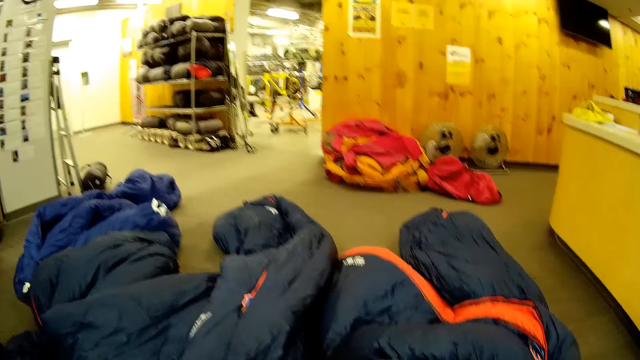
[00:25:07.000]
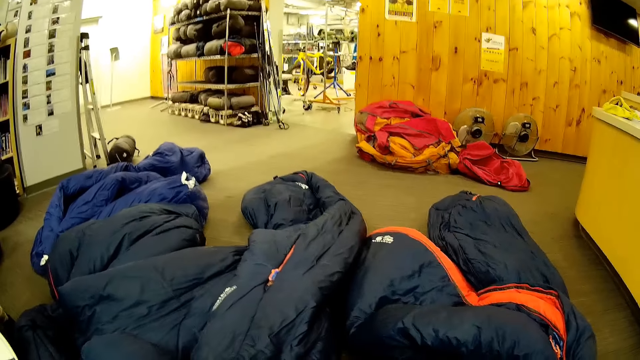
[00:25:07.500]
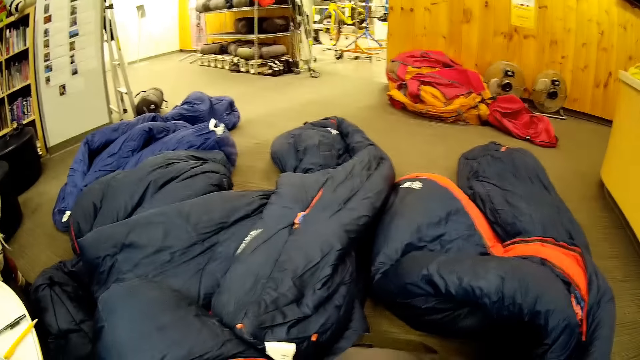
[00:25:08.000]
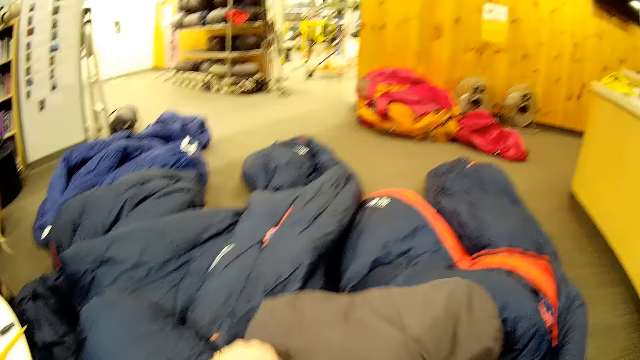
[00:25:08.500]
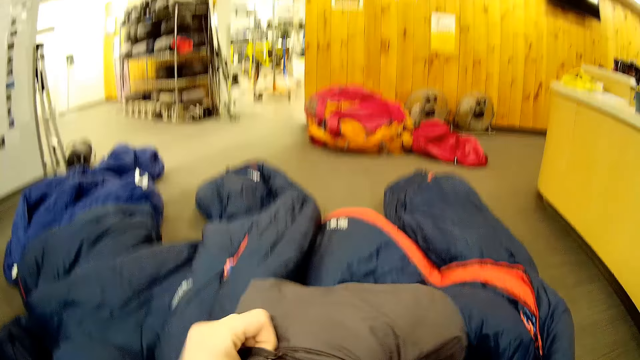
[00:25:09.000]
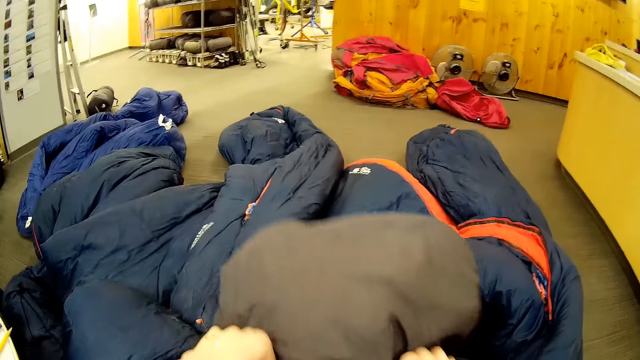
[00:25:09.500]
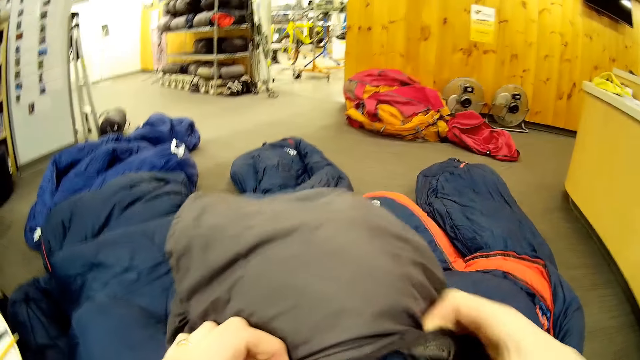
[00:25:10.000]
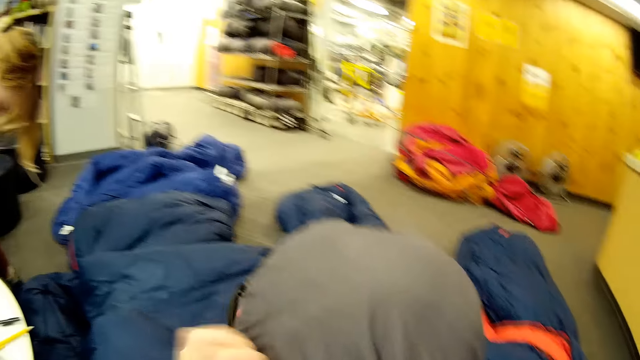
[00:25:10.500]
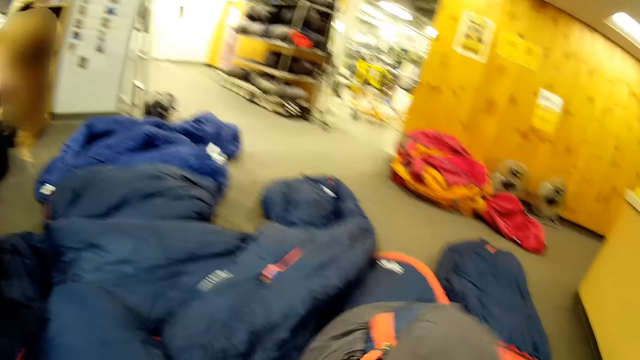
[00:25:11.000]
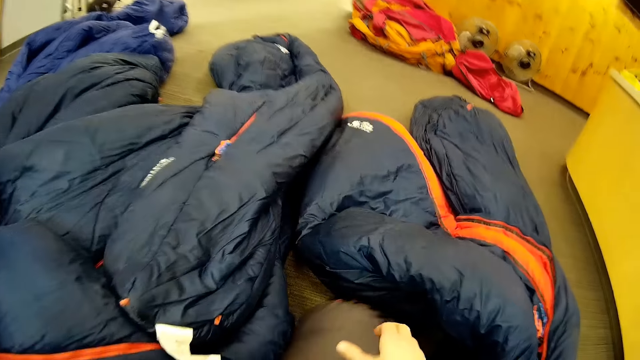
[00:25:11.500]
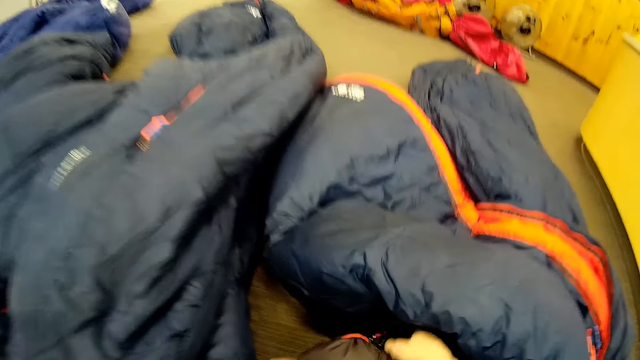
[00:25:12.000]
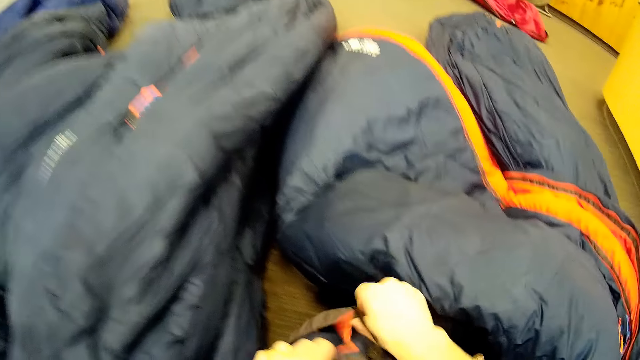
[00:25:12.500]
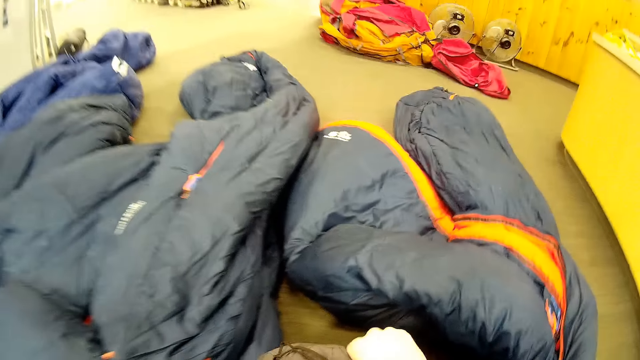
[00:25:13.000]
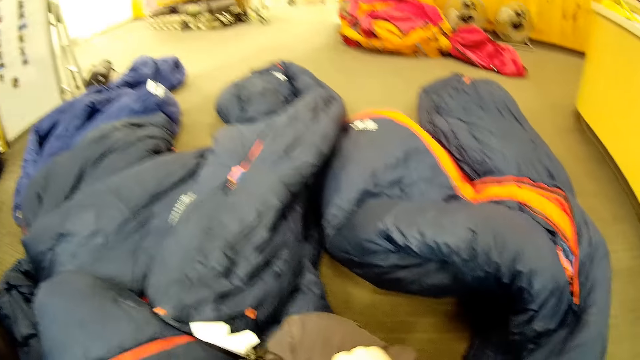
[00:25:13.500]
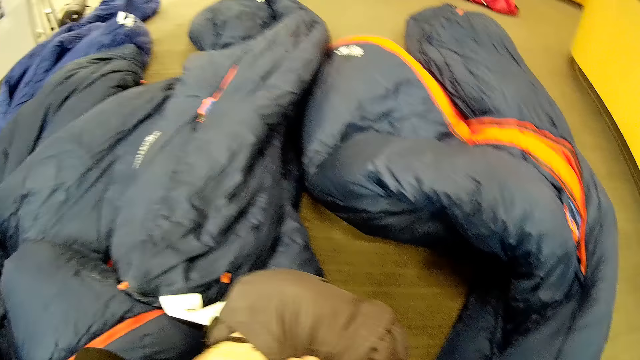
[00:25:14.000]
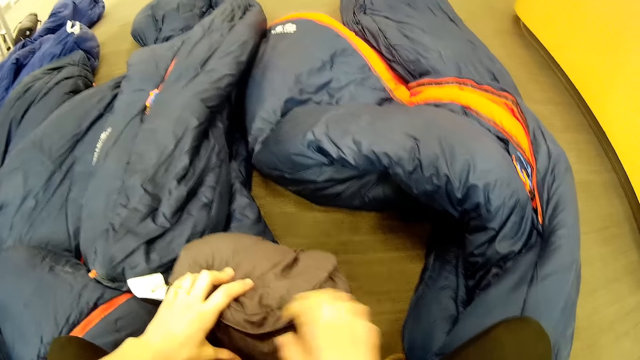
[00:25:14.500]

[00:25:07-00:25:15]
The camera wearer closes the bag.

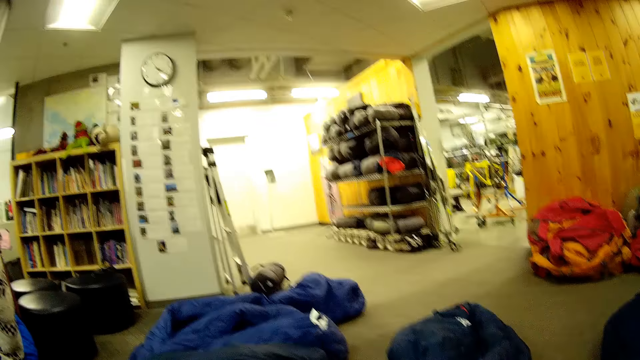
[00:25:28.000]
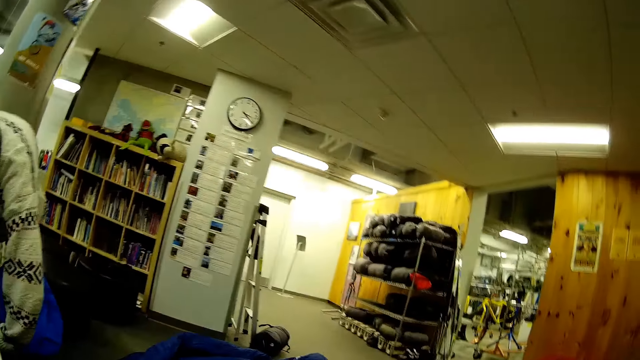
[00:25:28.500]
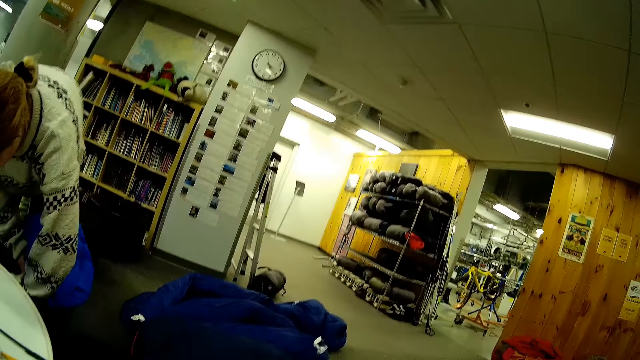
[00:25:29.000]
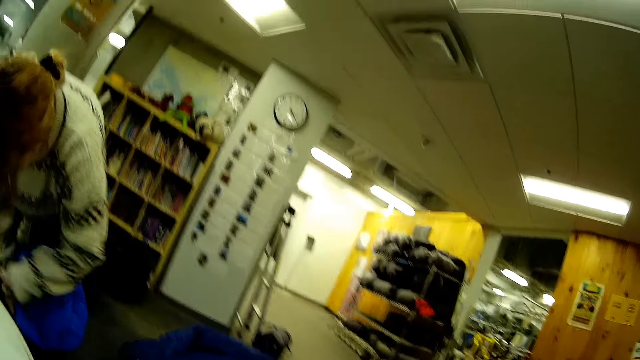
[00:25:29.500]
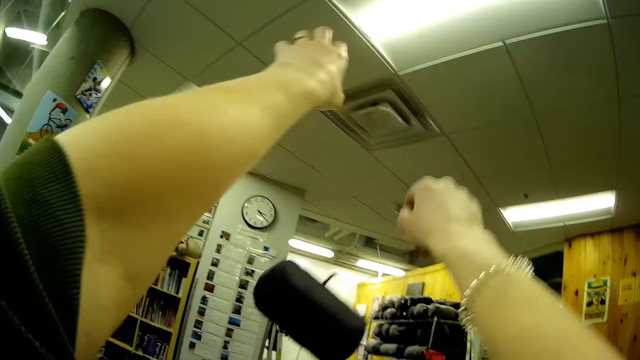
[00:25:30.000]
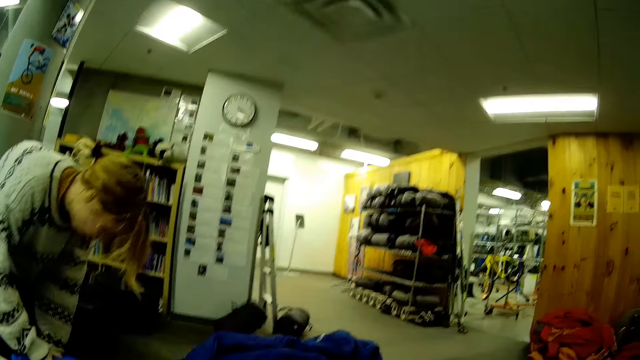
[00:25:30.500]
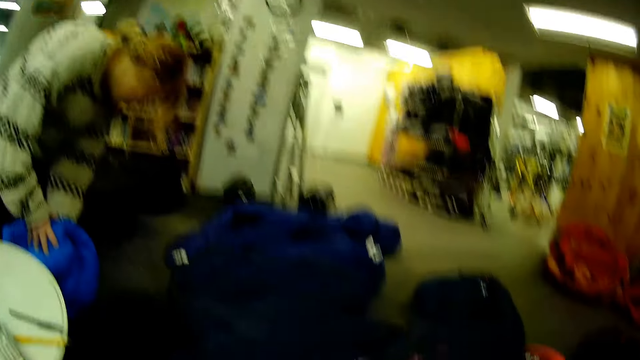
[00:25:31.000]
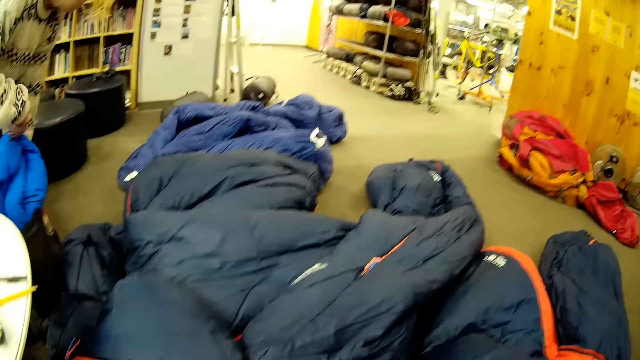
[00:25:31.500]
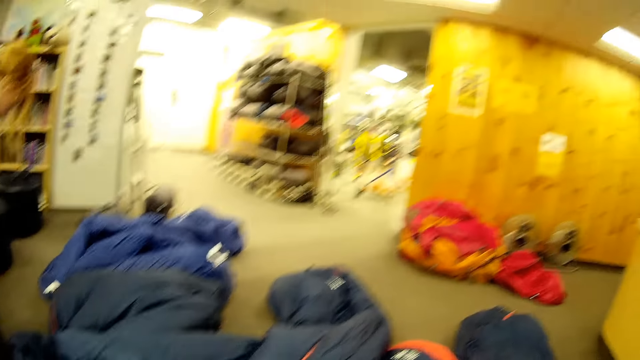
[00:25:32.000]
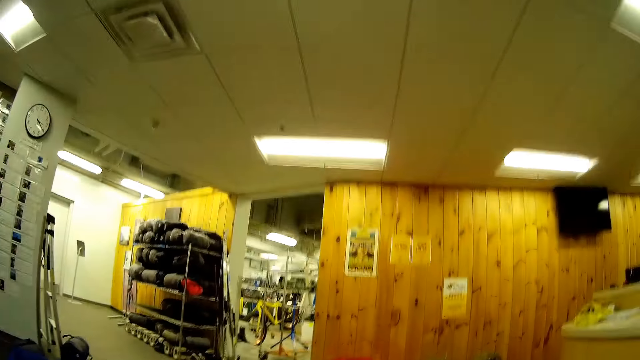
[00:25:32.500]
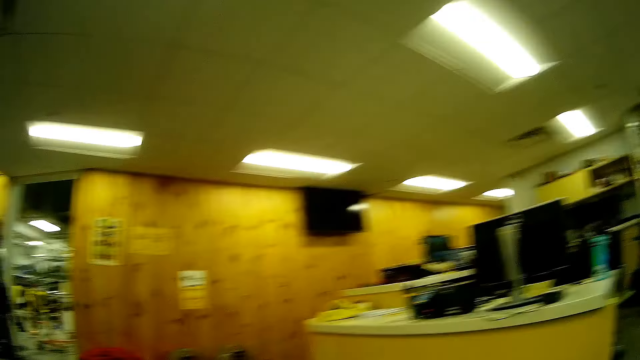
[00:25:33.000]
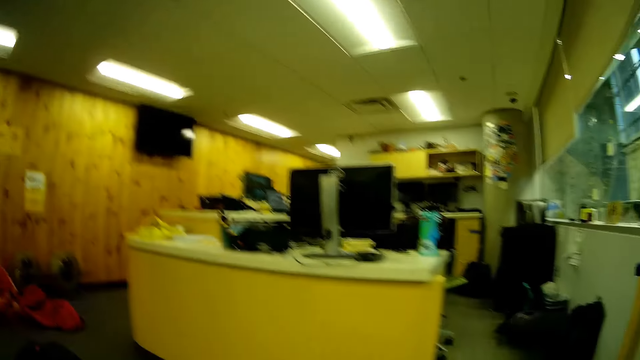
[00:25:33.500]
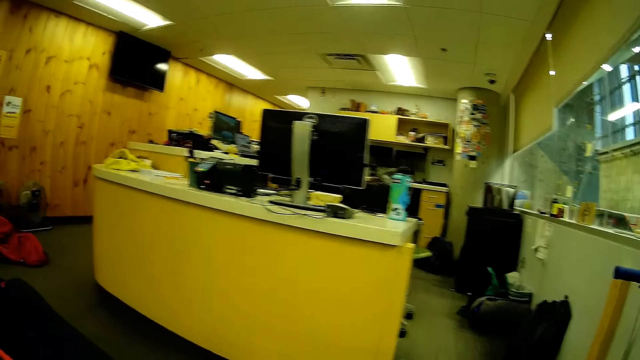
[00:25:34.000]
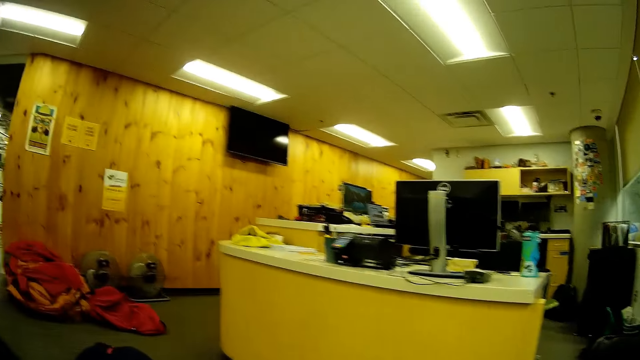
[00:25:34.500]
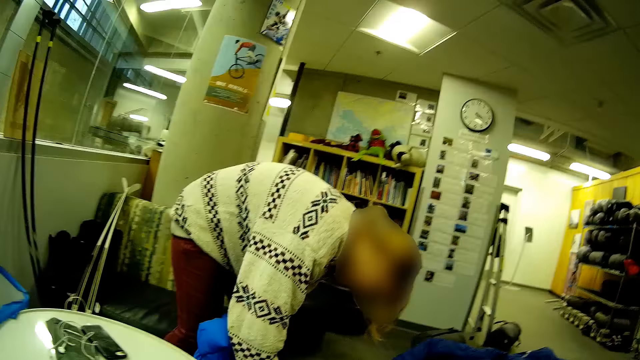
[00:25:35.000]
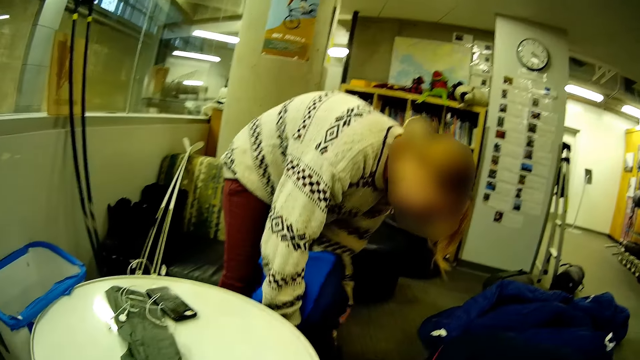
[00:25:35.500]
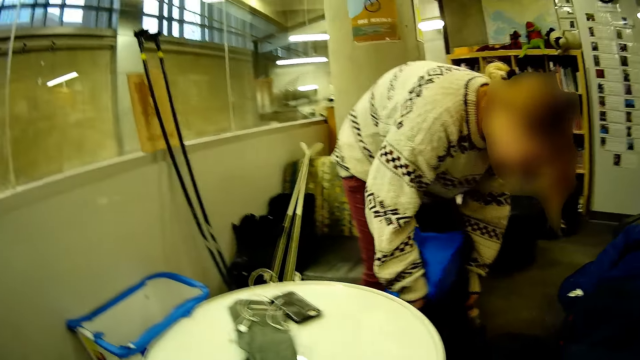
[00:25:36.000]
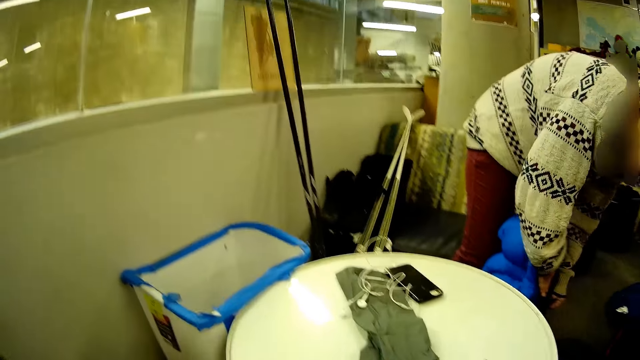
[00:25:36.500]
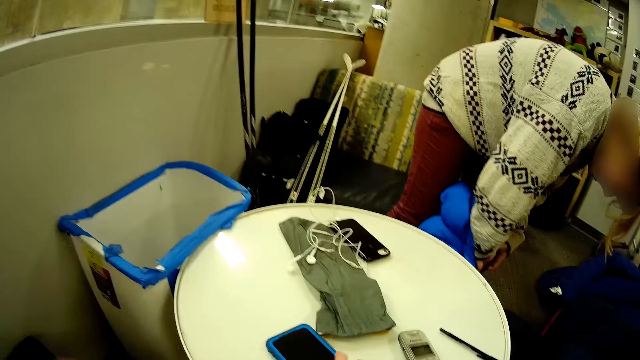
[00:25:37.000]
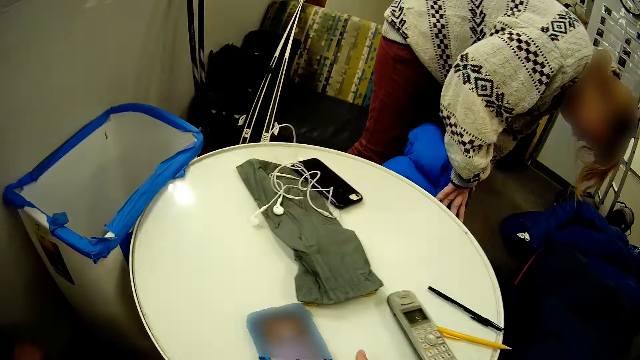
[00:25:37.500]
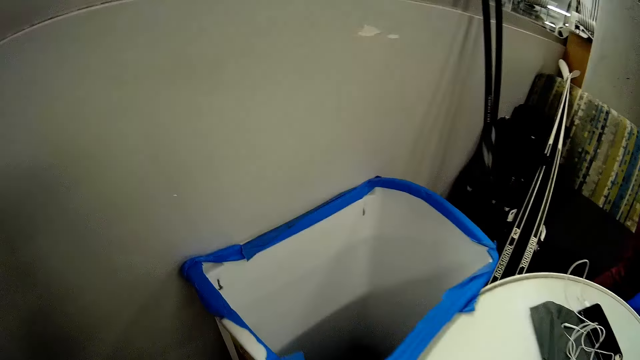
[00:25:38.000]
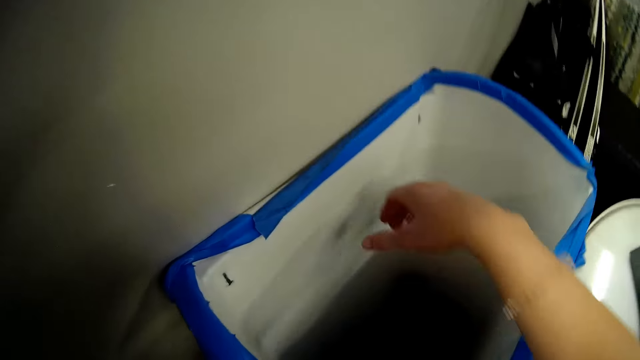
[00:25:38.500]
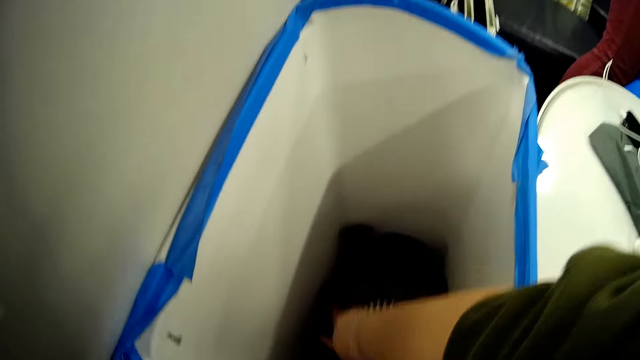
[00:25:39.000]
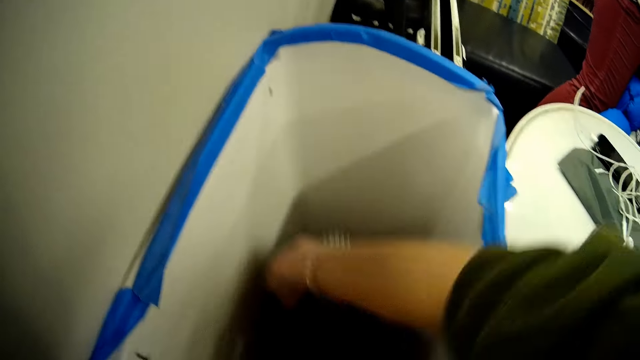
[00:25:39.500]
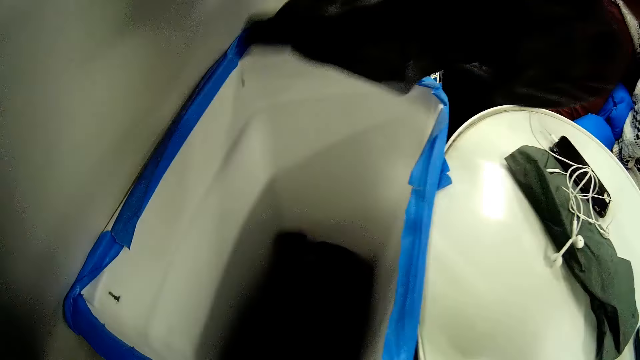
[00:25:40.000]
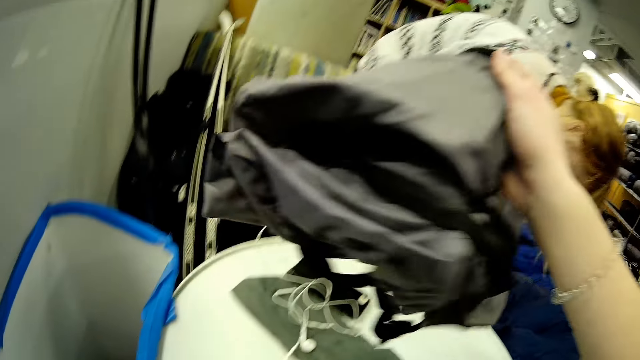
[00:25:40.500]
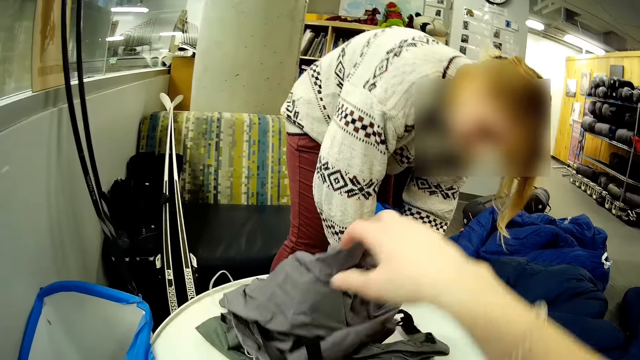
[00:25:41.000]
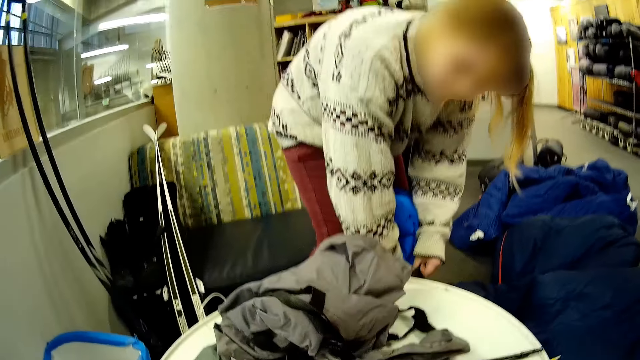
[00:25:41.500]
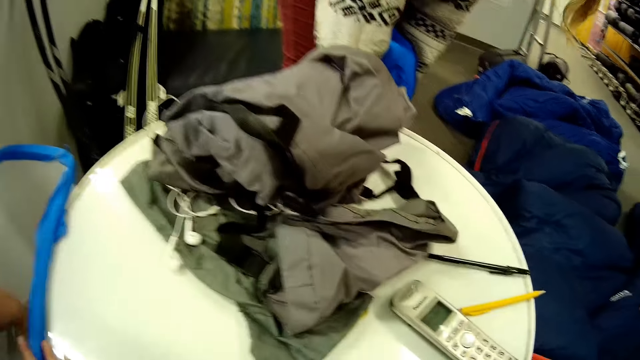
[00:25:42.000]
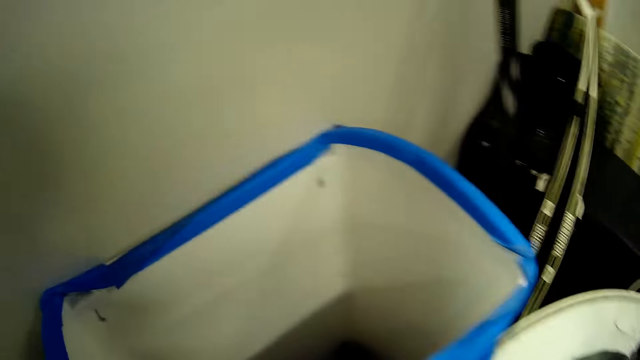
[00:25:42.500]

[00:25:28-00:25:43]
The camera wearer throws the bag. A woman presses the jacket in the bag. The woman takes the jackets. The camera wearer picks the bag in the basket and puts the bag on the table.
